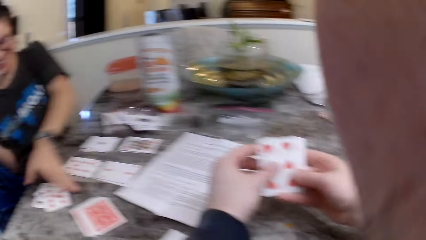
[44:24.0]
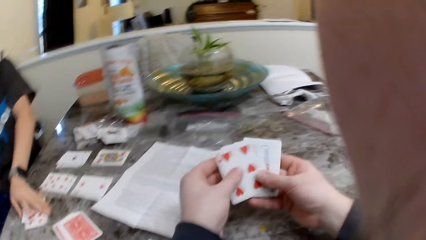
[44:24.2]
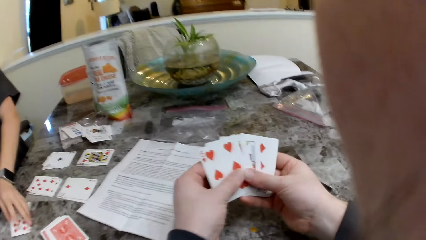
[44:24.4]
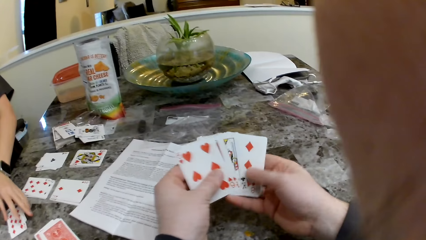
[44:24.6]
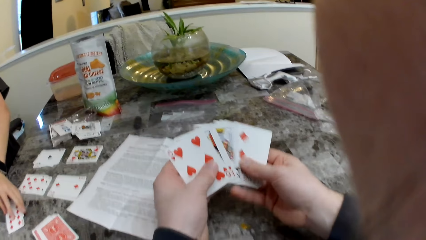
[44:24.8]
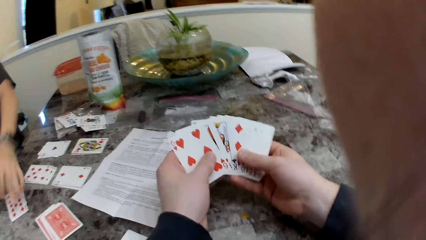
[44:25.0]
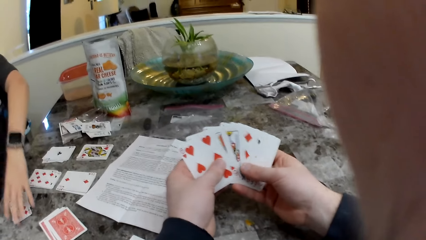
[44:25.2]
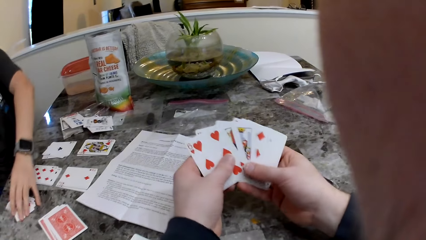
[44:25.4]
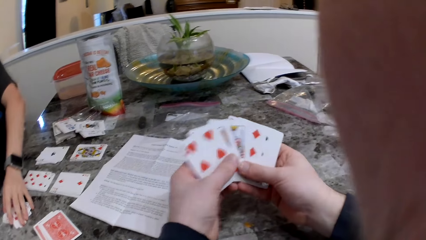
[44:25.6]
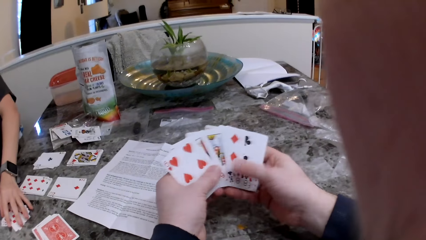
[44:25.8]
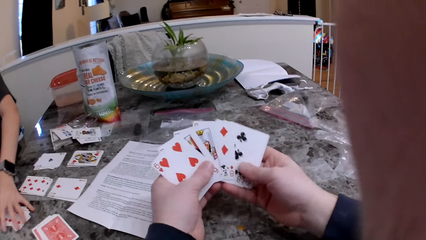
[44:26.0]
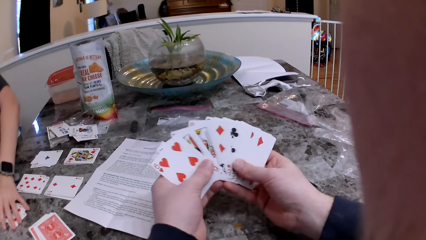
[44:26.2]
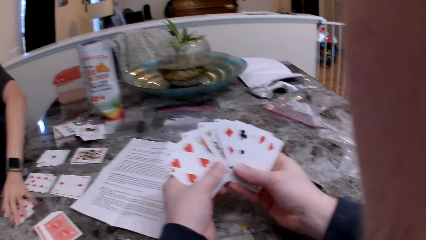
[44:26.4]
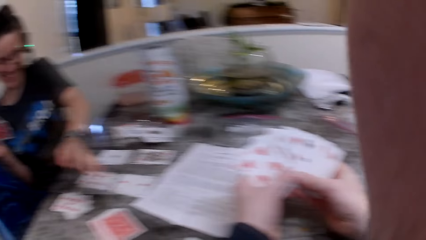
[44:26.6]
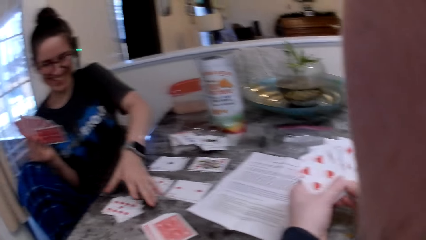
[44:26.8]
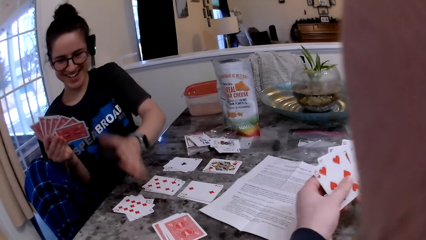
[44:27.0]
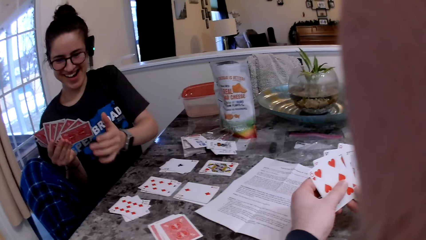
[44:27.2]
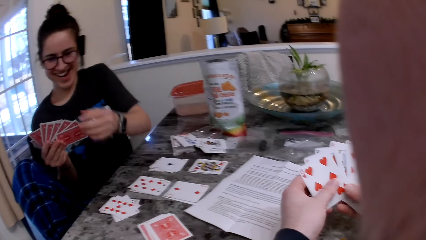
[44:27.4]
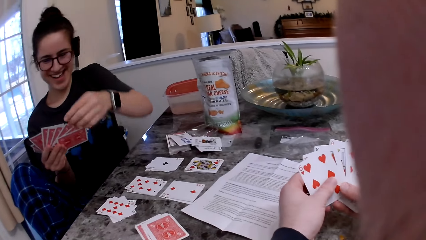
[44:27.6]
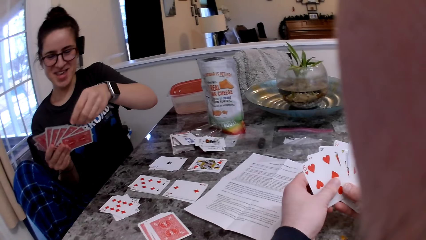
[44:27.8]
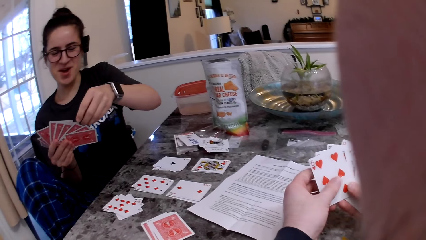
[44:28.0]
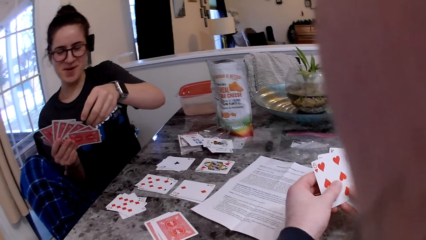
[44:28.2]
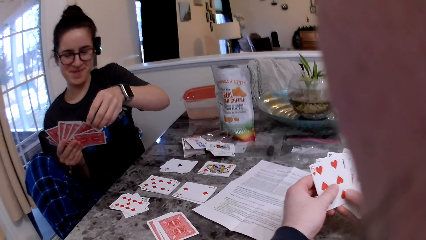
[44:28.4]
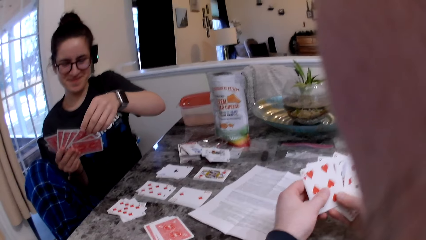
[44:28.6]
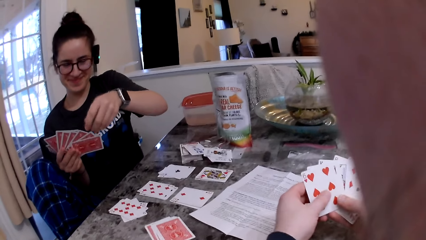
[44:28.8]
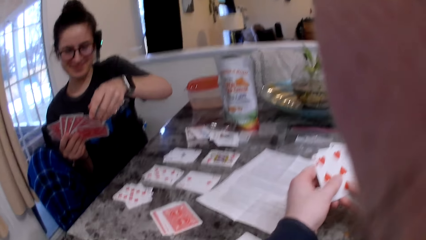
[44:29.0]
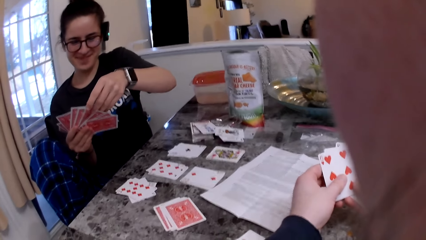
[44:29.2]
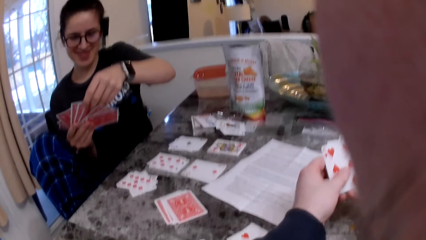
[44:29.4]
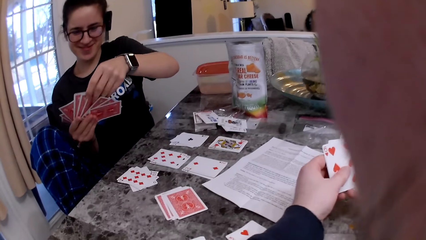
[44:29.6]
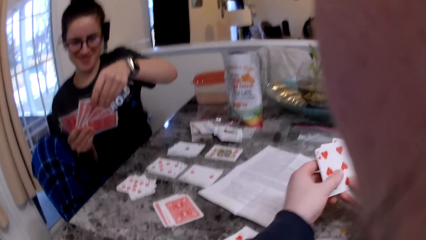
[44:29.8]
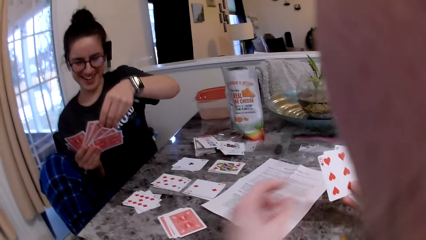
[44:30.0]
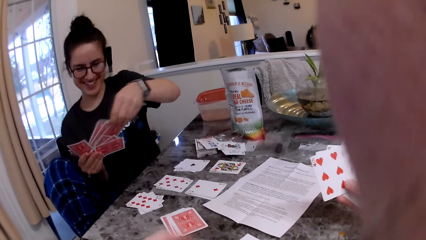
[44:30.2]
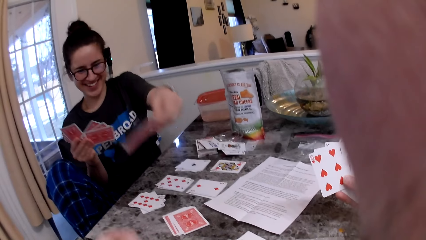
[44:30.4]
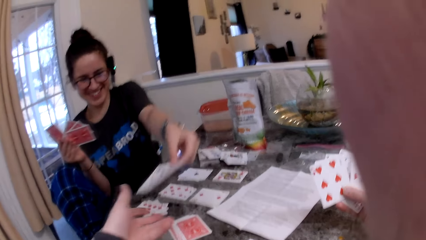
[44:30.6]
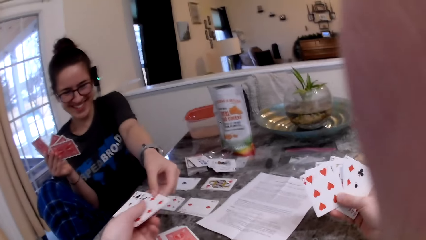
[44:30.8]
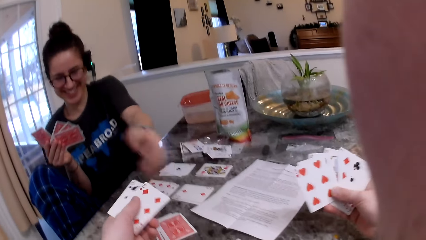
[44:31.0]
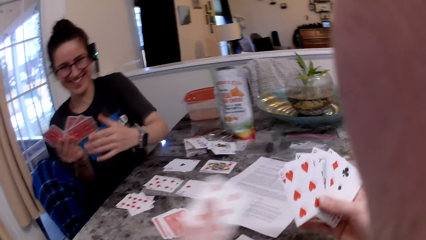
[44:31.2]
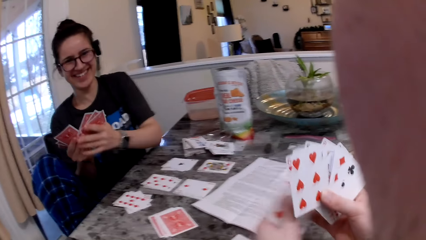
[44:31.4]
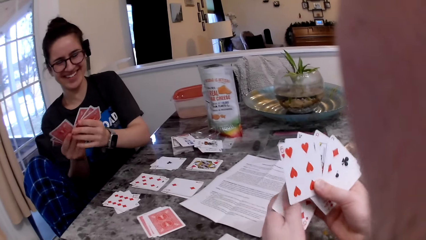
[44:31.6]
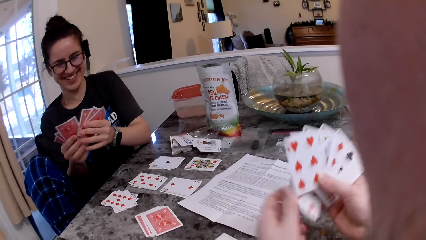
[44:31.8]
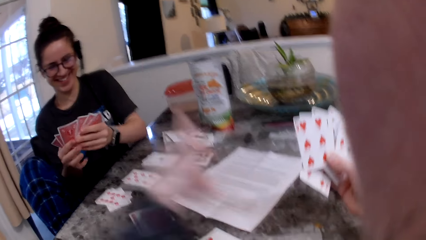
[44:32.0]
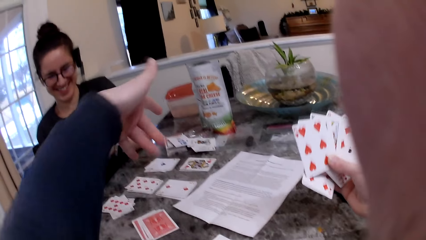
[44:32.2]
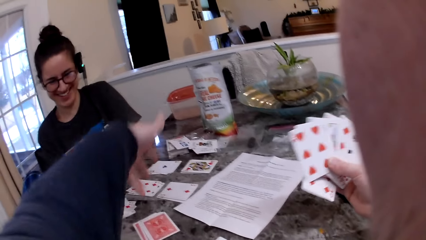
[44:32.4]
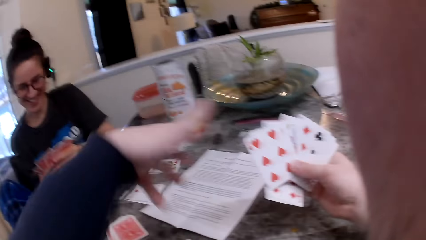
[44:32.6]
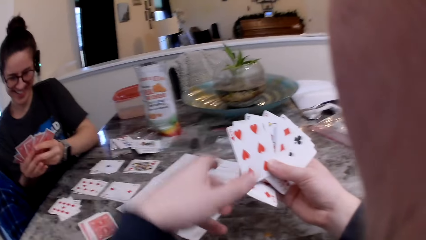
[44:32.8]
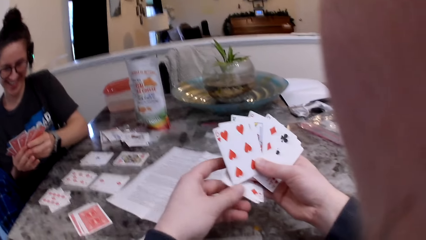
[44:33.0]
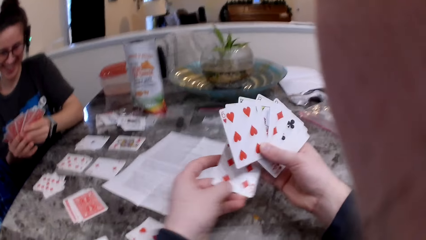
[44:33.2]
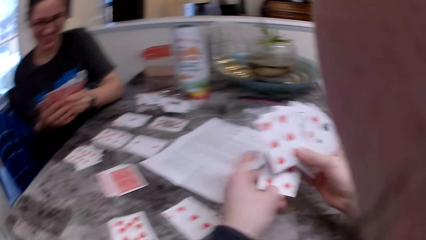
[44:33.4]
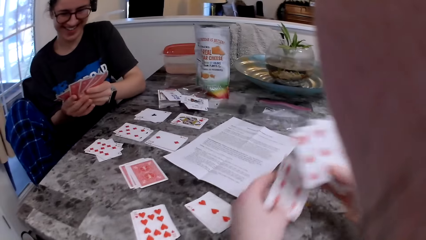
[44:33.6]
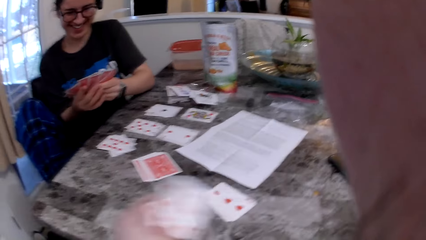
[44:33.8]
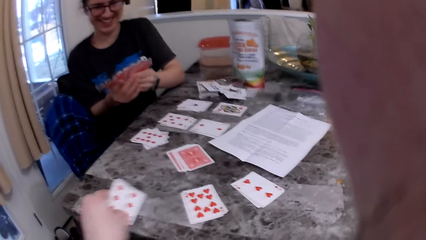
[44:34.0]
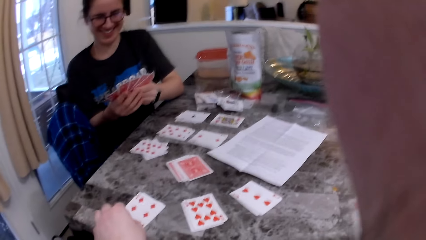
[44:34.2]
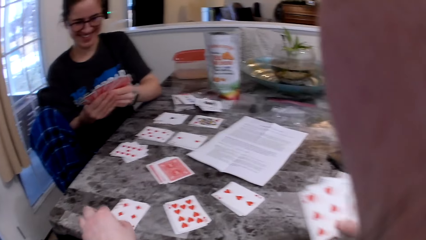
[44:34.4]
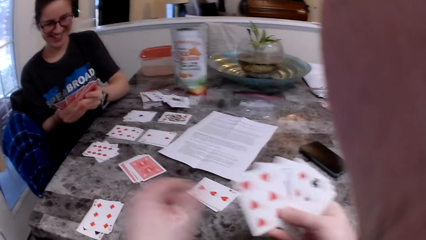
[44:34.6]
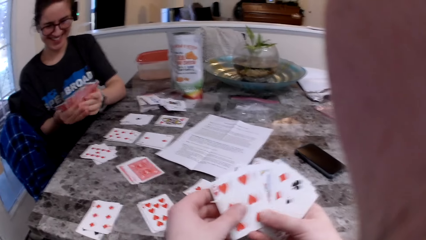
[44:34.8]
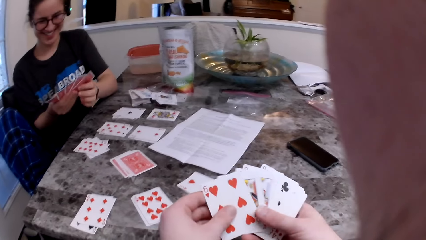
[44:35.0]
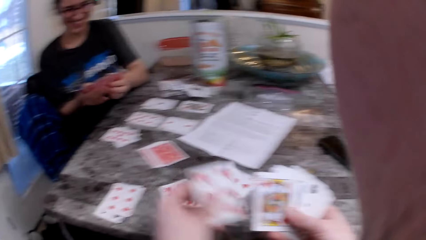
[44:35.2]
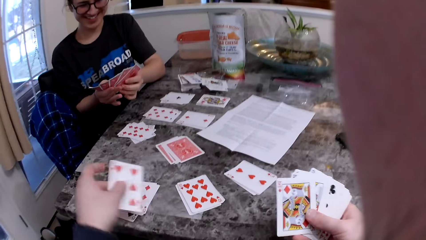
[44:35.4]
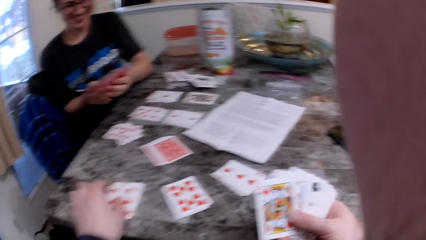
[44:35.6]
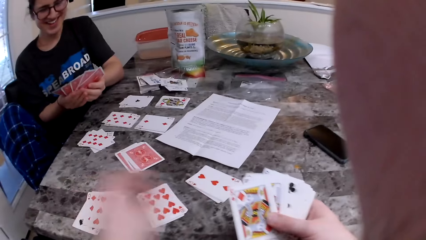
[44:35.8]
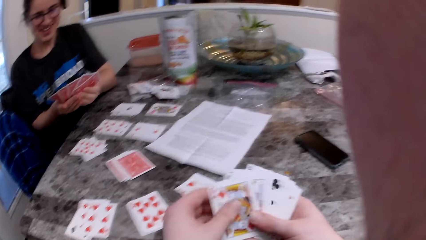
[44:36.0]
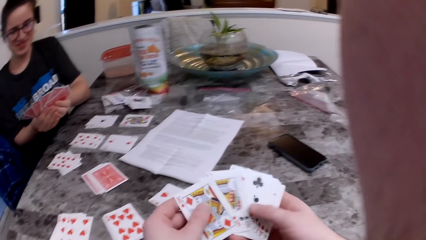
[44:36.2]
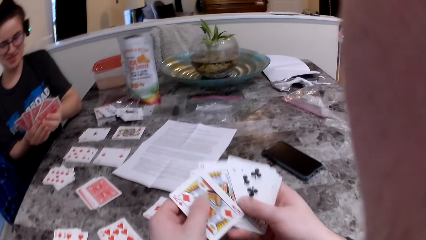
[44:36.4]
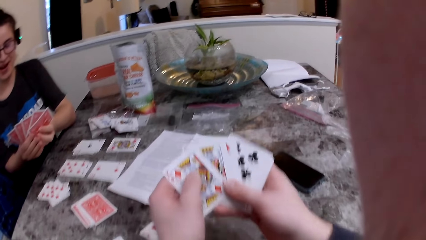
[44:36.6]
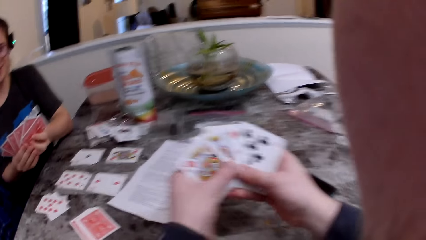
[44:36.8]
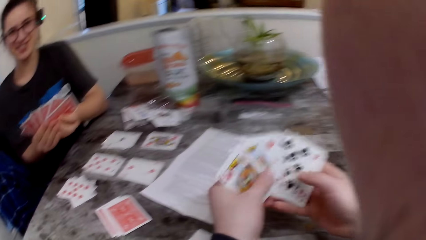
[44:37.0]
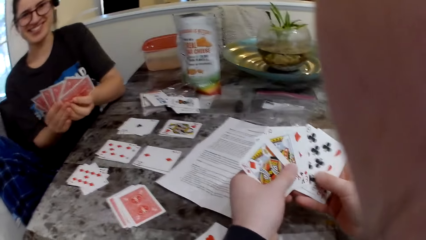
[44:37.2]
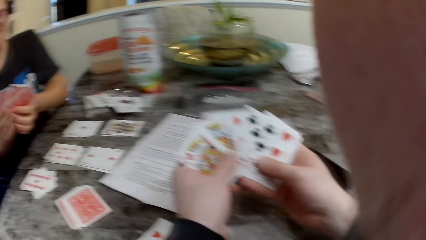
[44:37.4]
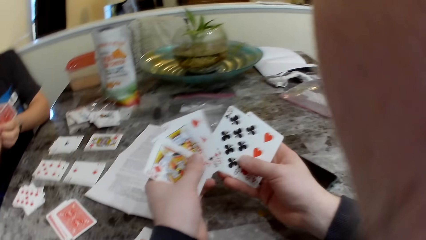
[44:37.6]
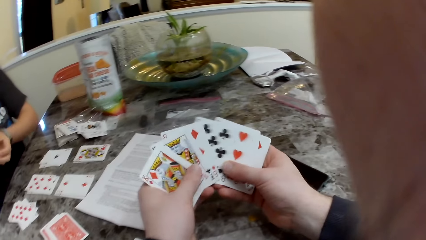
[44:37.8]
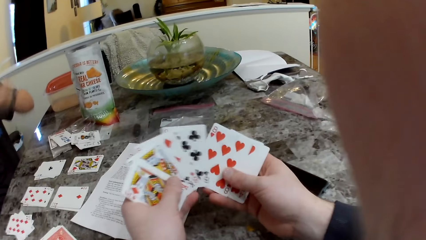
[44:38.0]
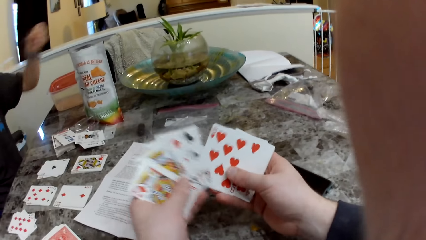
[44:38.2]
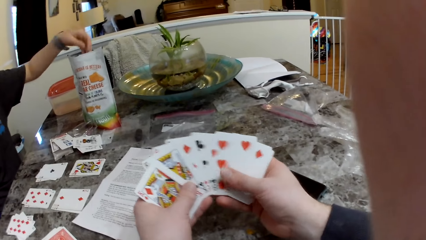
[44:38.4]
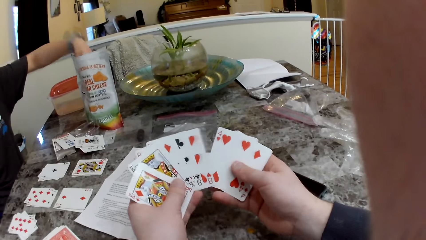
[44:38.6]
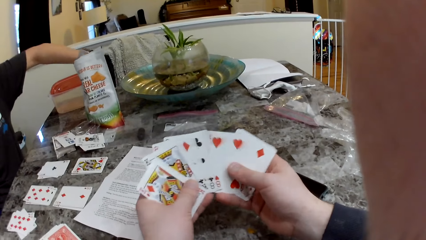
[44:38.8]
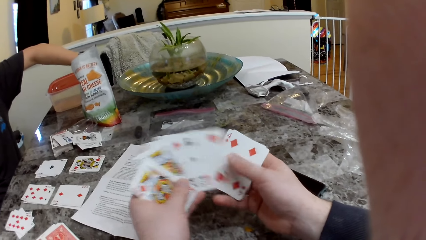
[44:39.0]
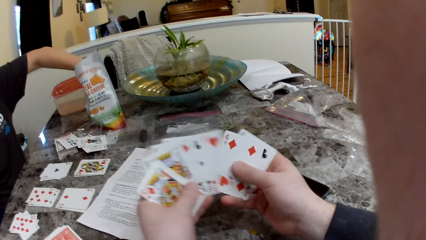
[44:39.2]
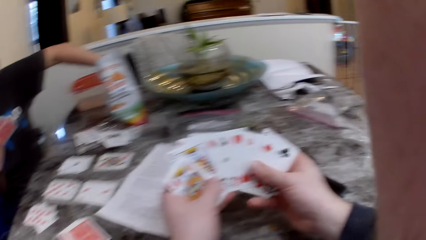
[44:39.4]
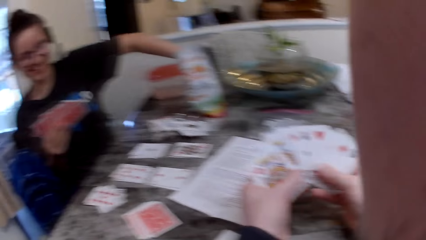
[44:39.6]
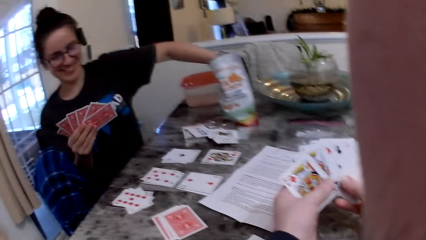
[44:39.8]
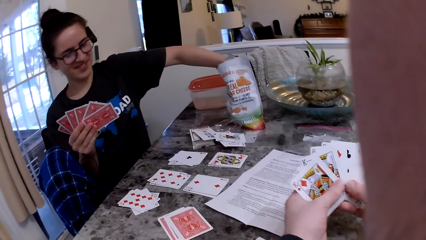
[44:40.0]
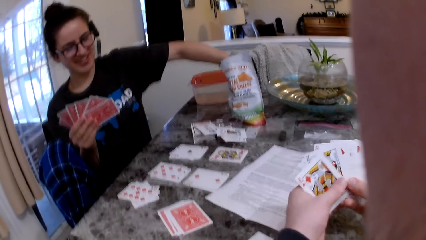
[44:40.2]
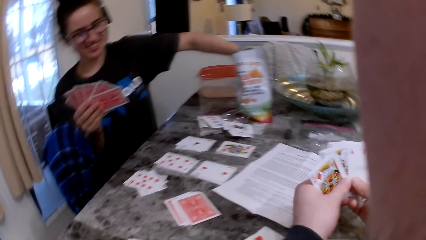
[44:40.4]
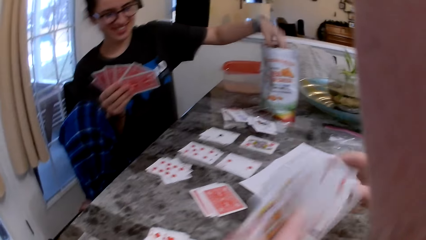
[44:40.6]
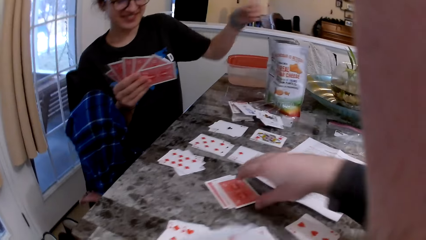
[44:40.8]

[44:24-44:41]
The woman puts the card on the table and puts the cards together. The woman passes the cards to the camera wearer. The camera wearer takes the cards from the woman. They put the cards on the table. They put the card on the table. They check the cards. The woman picks up a cheese snack.
